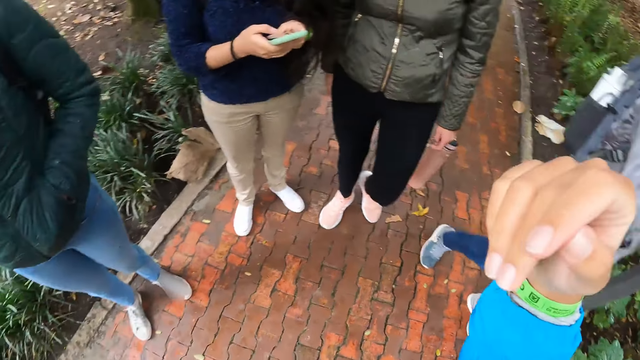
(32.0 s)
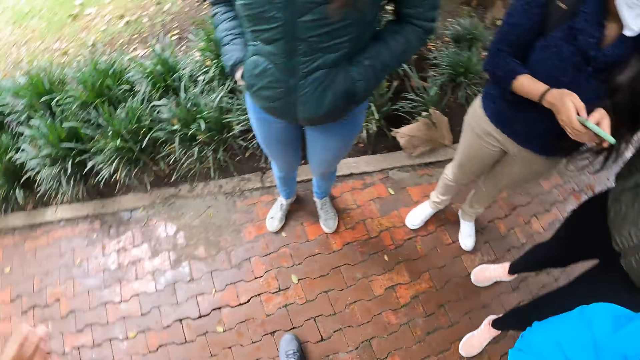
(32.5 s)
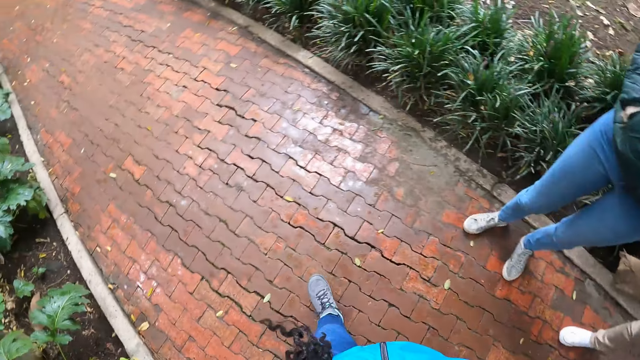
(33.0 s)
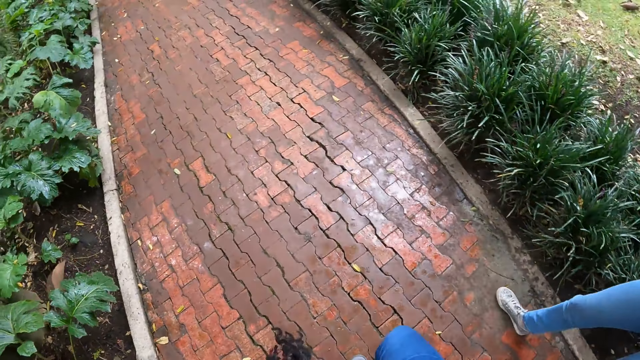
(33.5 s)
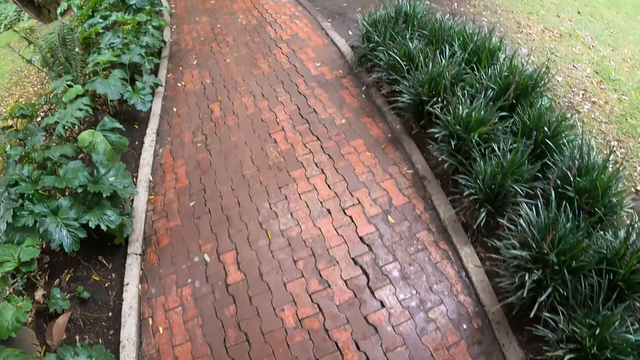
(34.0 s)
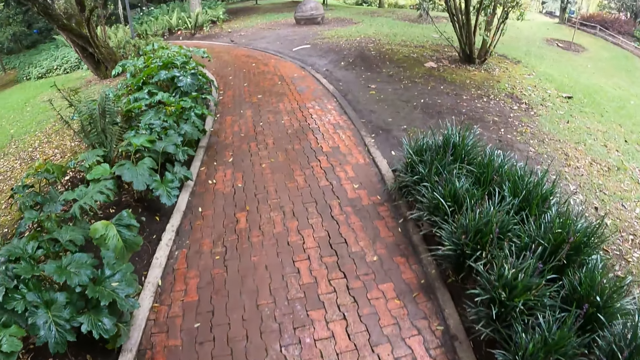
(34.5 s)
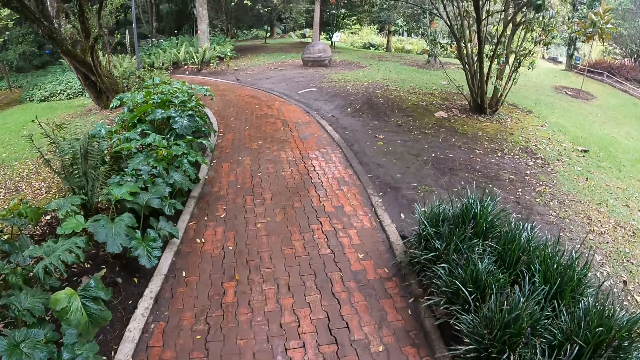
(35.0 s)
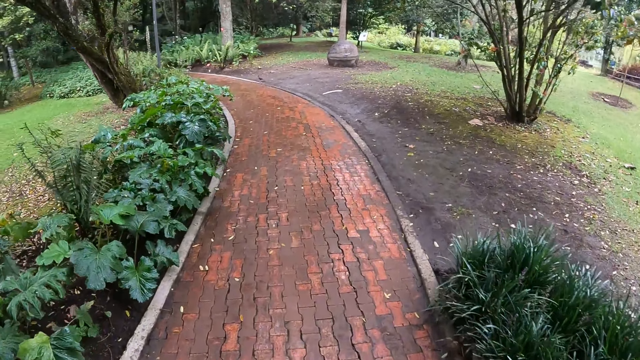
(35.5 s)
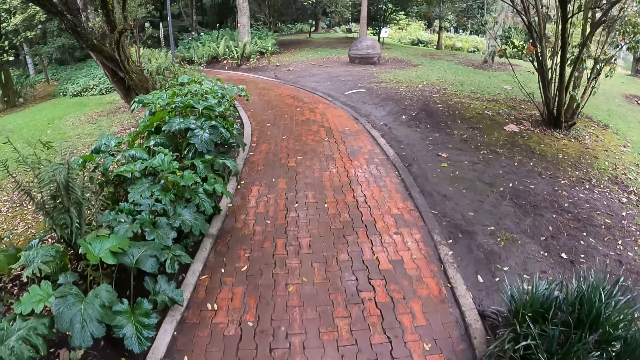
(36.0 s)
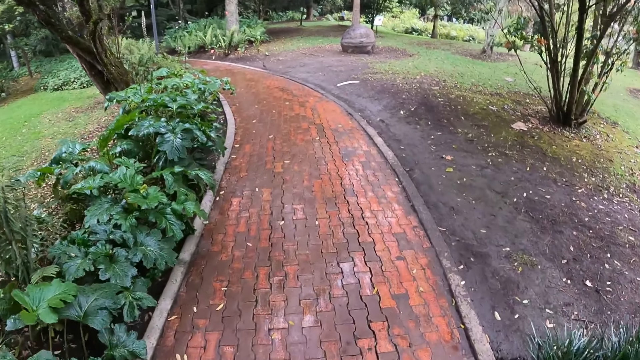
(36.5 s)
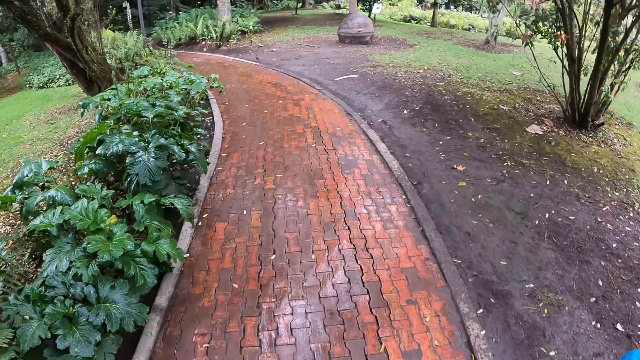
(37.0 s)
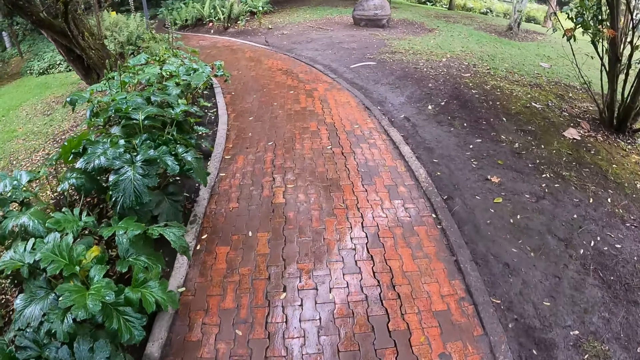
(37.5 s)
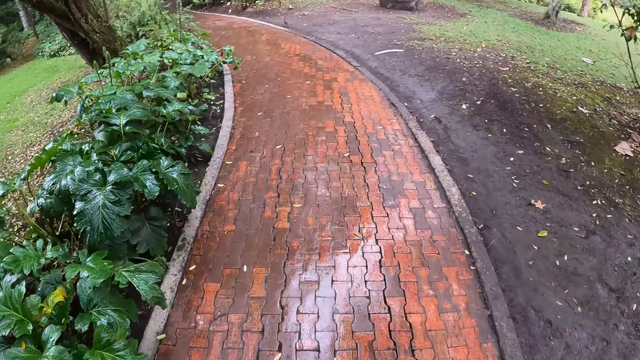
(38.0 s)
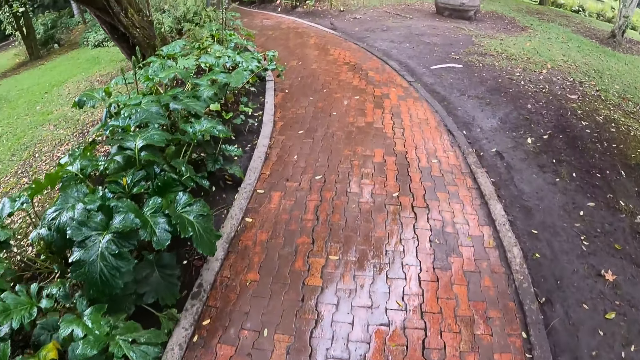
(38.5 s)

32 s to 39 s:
The camera wearer walks on the pathway with the woman, the other woman and the third woman.

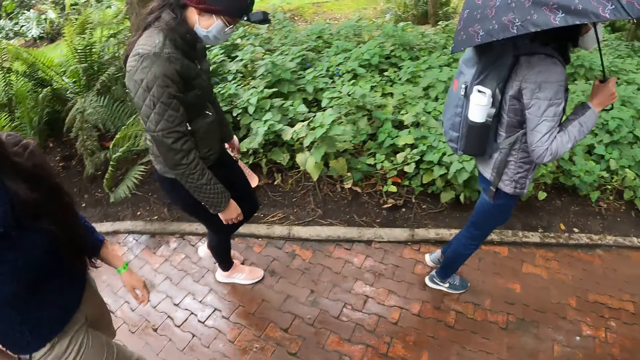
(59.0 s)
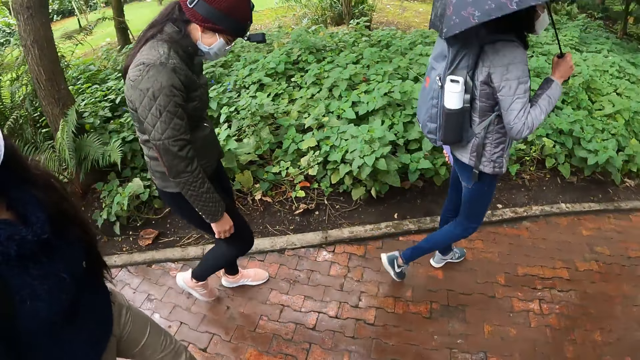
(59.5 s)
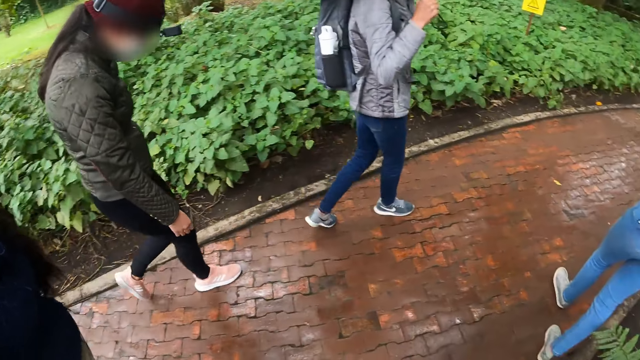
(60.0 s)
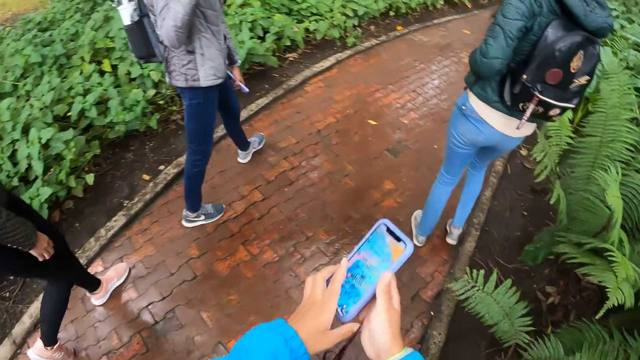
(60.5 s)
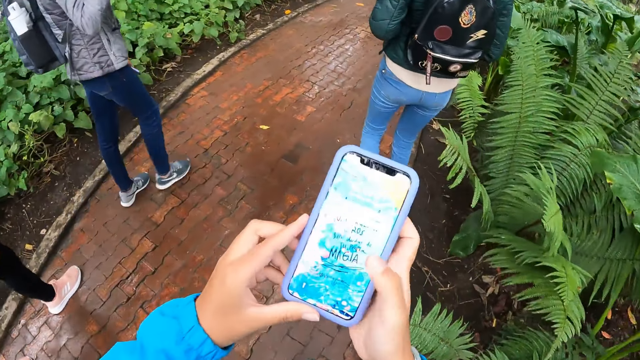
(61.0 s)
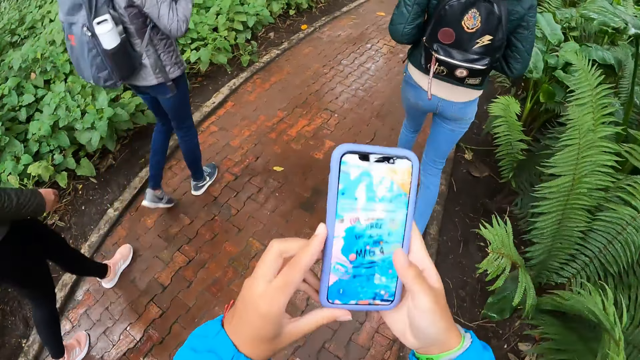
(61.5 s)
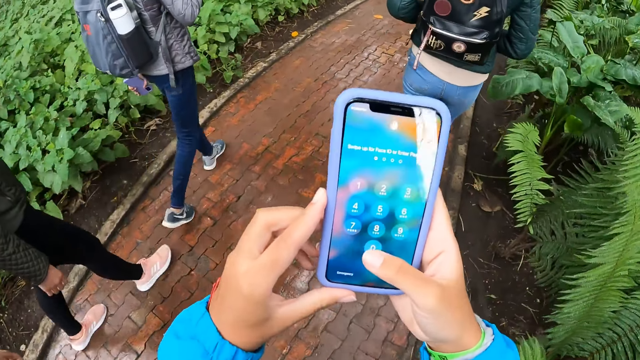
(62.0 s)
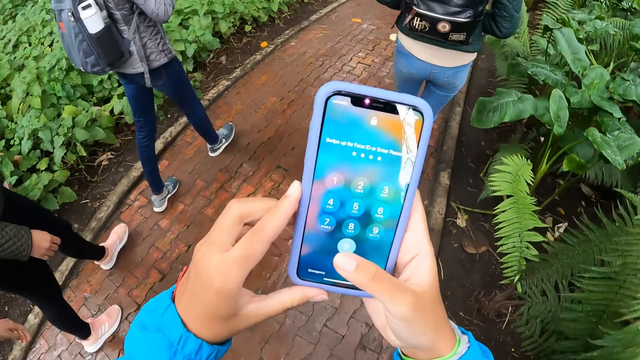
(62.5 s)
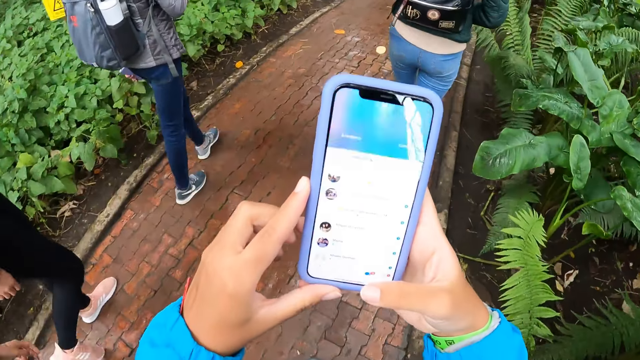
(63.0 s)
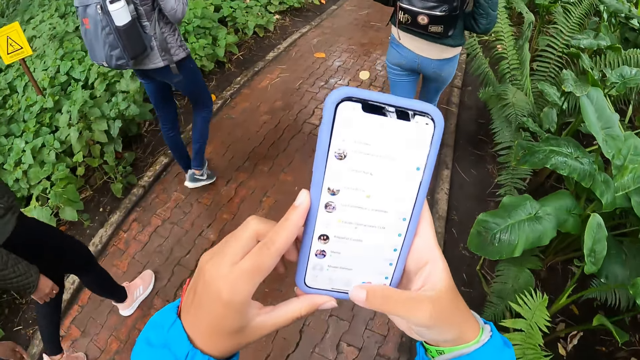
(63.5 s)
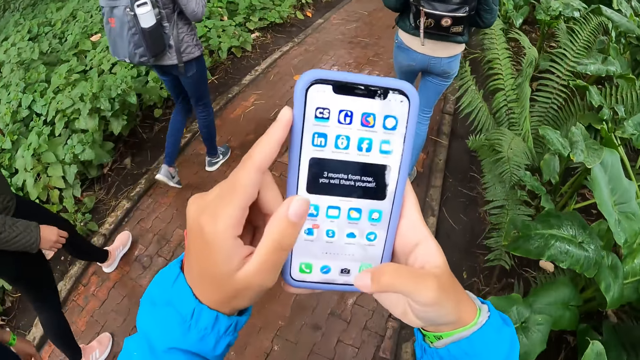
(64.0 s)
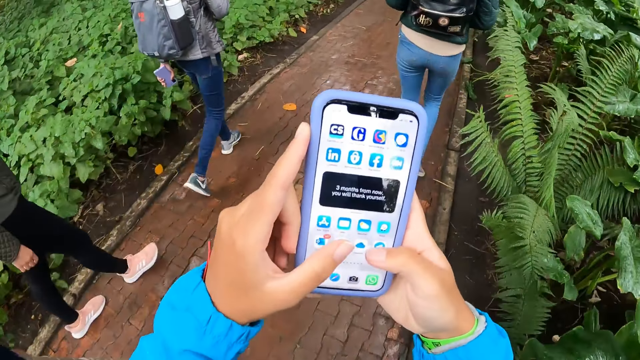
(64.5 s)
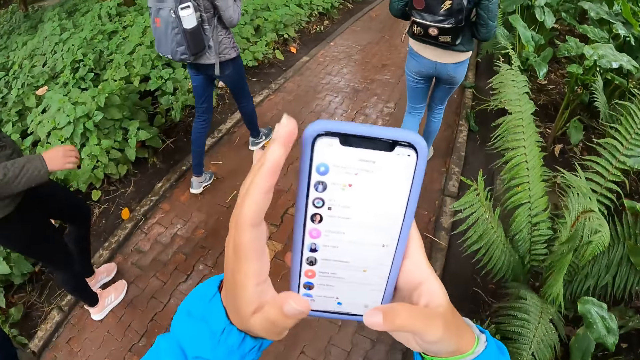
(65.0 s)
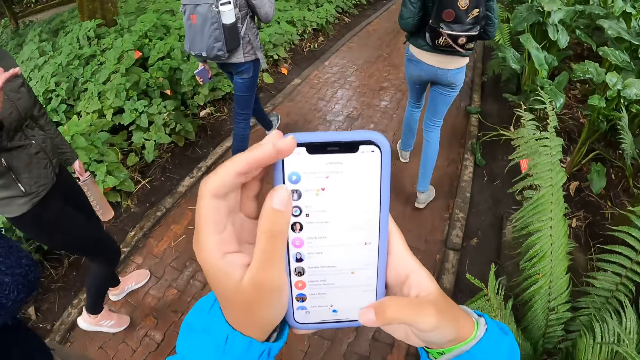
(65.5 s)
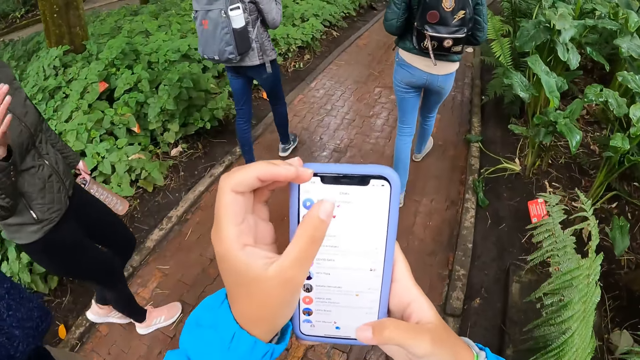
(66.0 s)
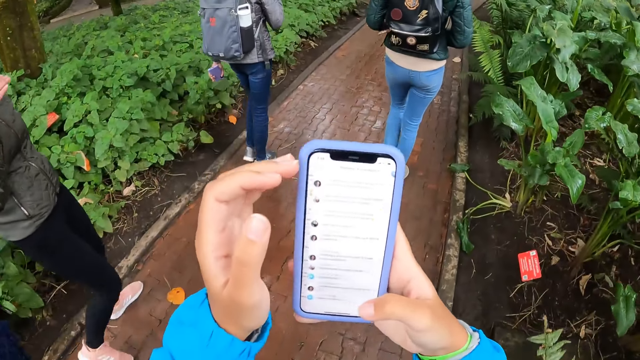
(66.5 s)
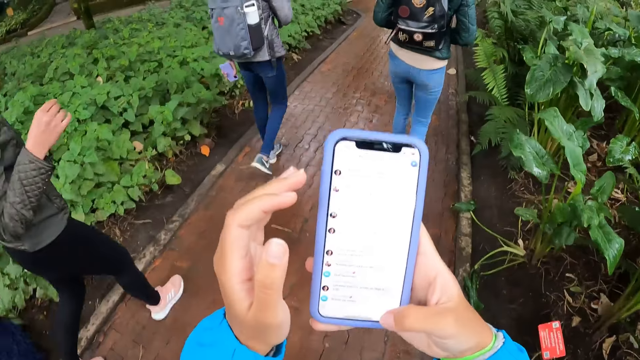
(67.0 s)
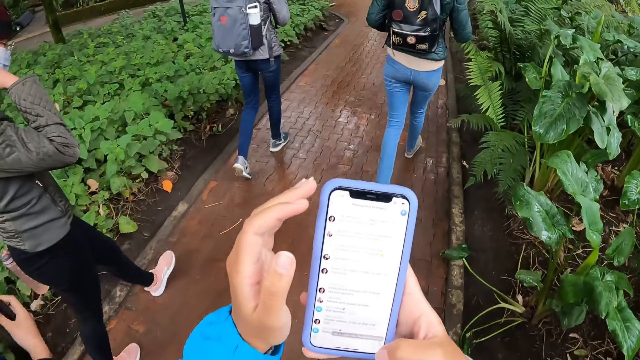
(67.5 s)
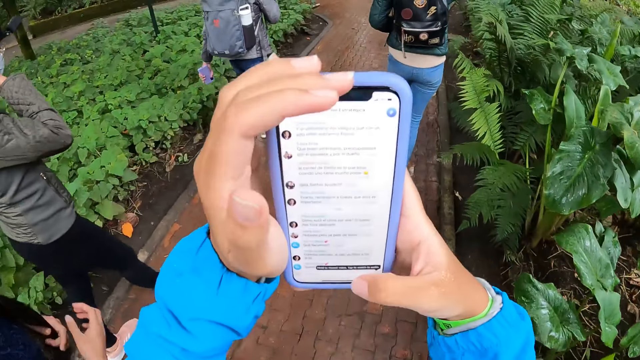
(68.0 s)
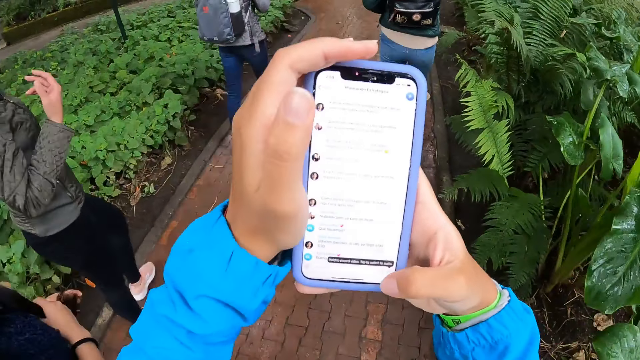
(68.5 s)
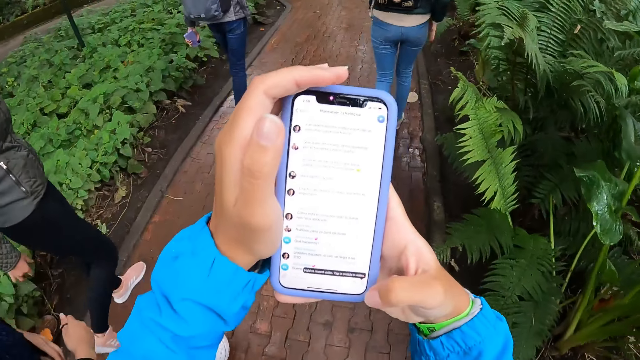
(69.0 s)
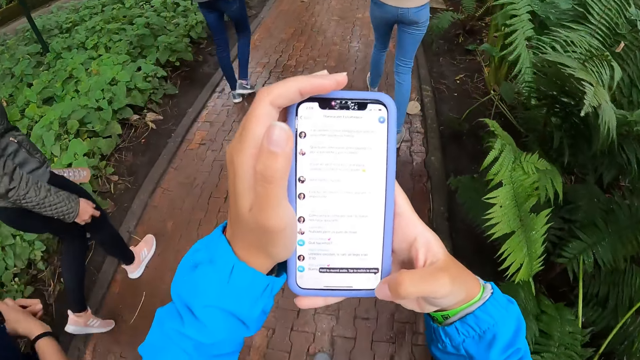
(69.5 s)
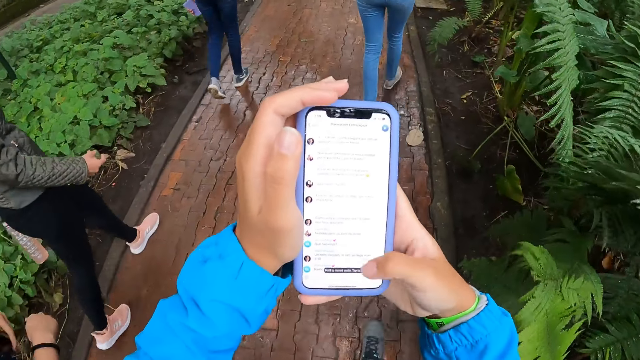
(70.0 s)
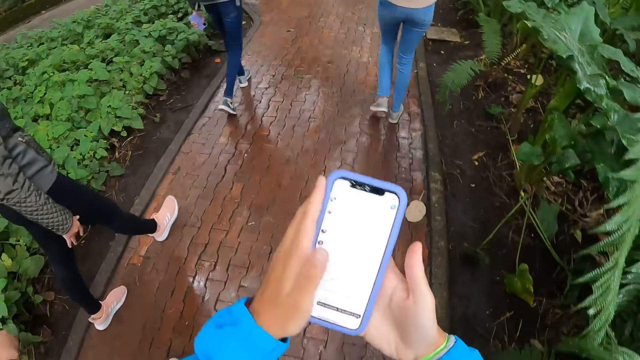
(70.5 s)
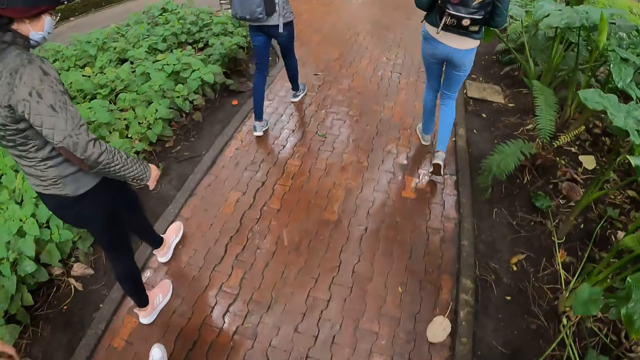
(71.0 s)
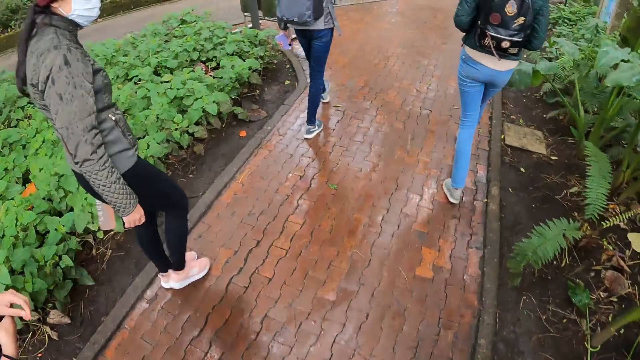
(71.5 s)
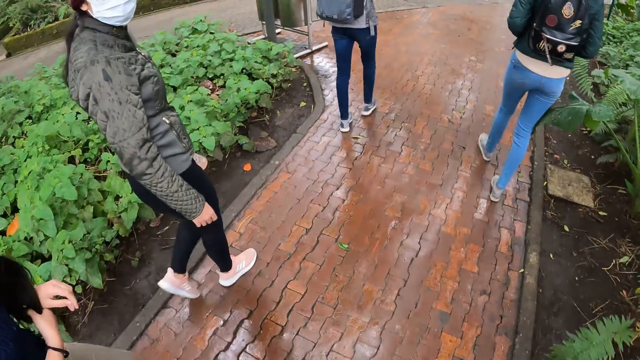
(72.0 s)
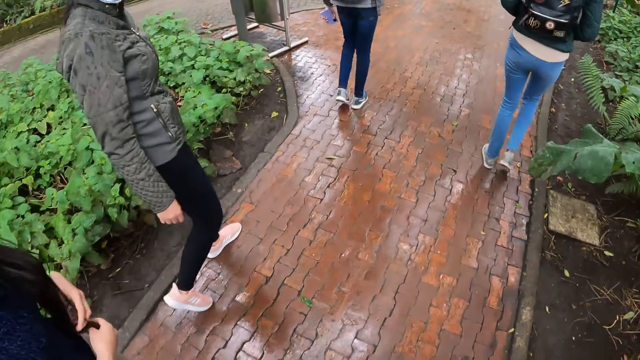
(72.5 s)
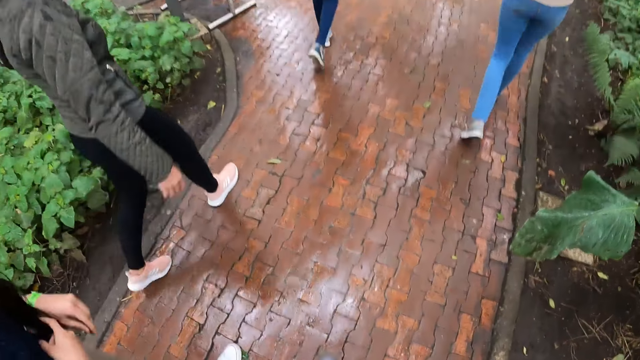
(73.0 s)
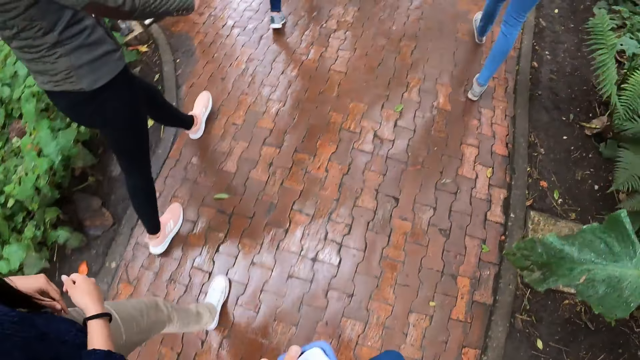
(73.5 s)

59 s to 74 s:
The camera wearer holds a phone with both hands. He operates the phone with his right hand. He unlocks the phone. He navigates through the phone.
